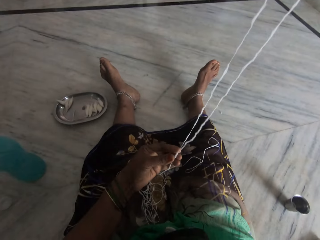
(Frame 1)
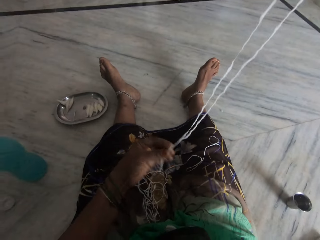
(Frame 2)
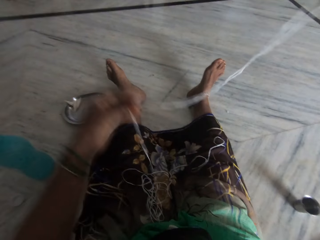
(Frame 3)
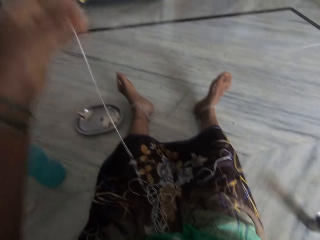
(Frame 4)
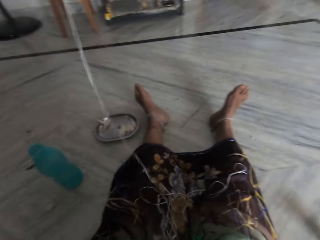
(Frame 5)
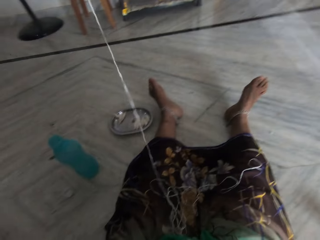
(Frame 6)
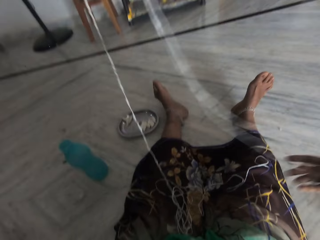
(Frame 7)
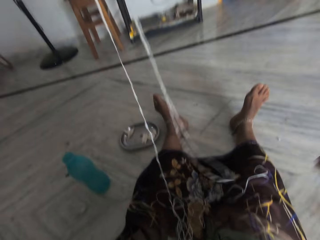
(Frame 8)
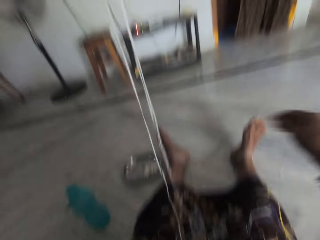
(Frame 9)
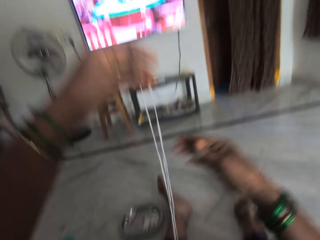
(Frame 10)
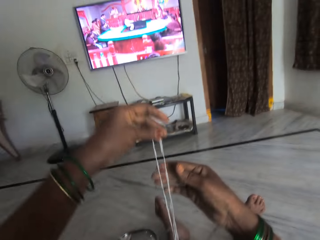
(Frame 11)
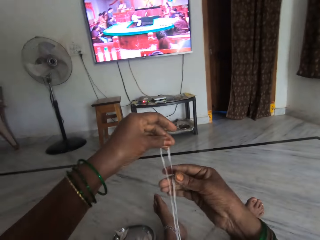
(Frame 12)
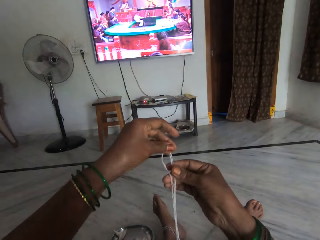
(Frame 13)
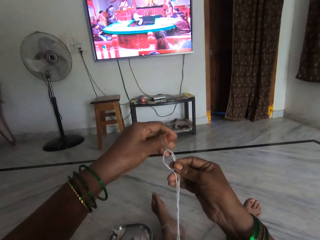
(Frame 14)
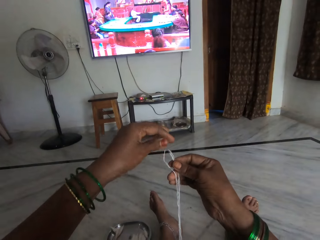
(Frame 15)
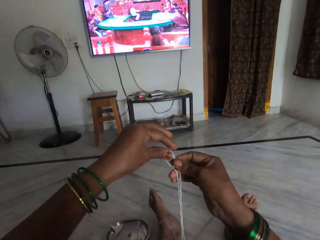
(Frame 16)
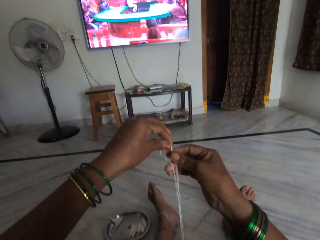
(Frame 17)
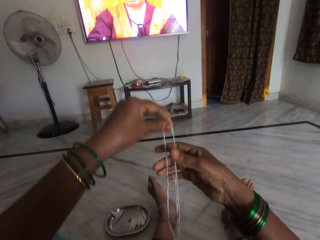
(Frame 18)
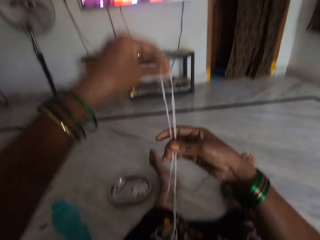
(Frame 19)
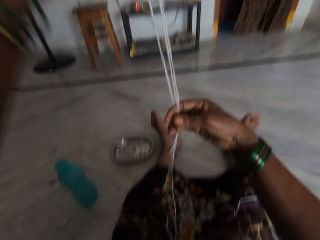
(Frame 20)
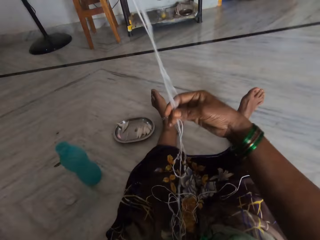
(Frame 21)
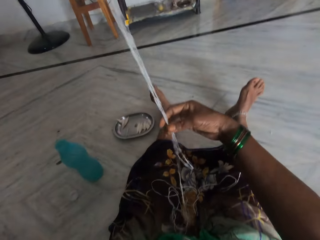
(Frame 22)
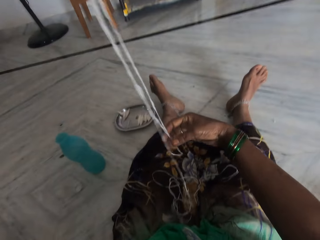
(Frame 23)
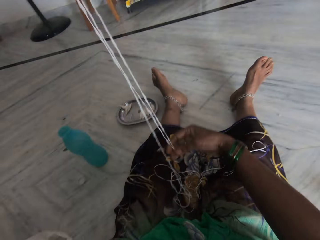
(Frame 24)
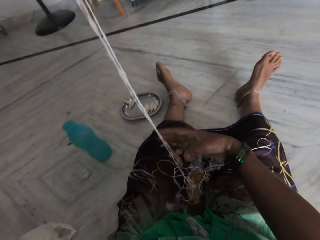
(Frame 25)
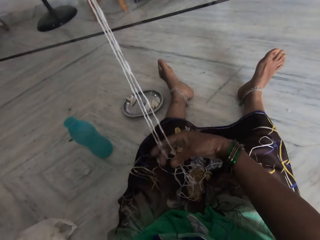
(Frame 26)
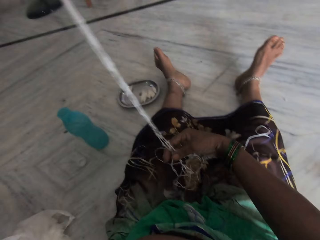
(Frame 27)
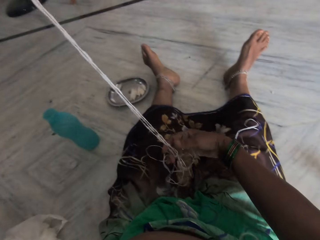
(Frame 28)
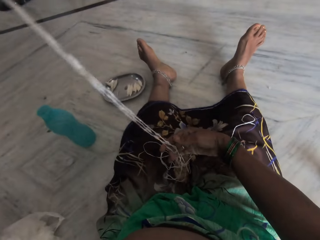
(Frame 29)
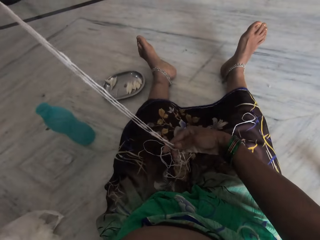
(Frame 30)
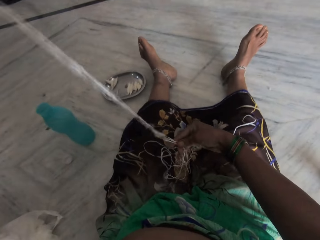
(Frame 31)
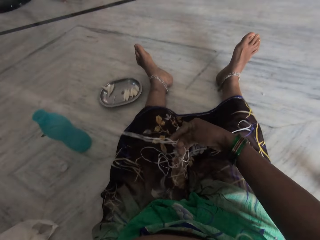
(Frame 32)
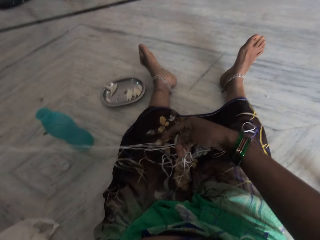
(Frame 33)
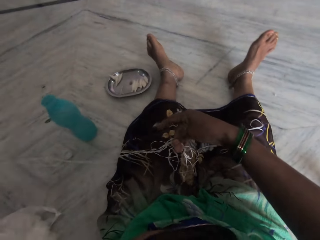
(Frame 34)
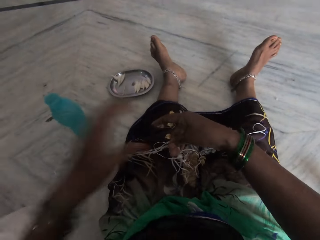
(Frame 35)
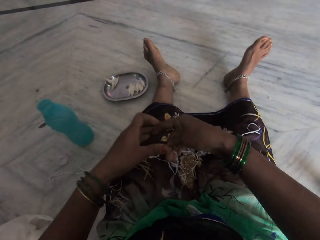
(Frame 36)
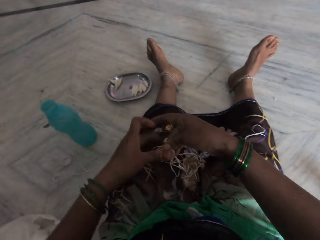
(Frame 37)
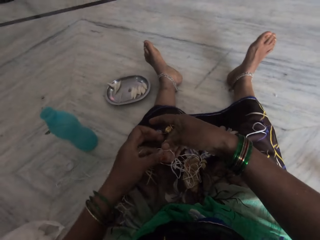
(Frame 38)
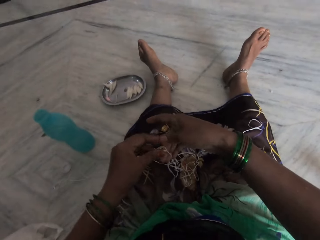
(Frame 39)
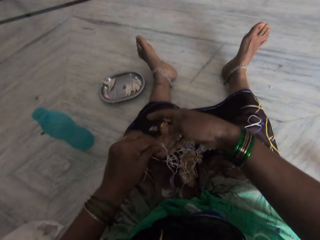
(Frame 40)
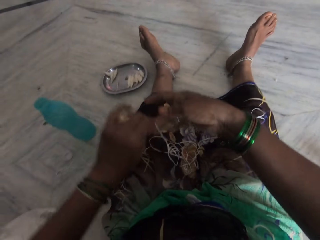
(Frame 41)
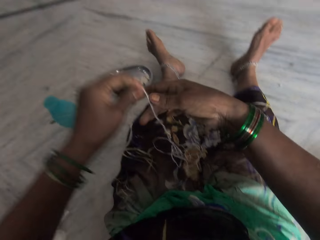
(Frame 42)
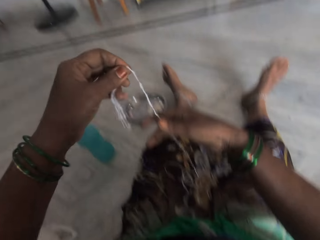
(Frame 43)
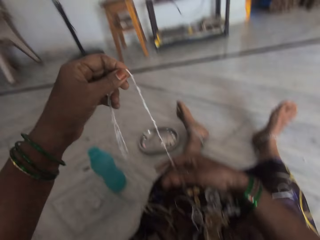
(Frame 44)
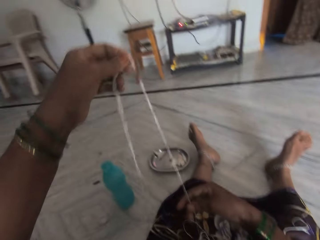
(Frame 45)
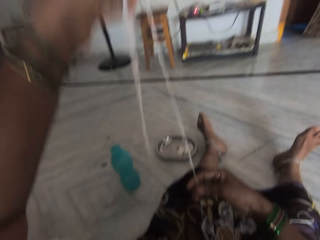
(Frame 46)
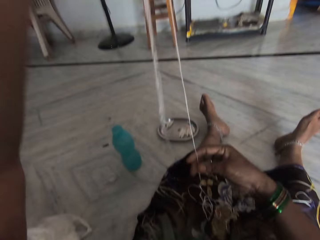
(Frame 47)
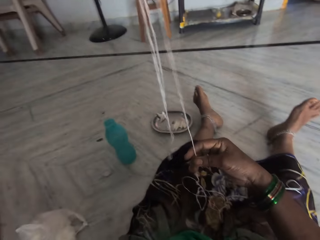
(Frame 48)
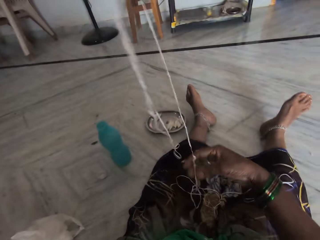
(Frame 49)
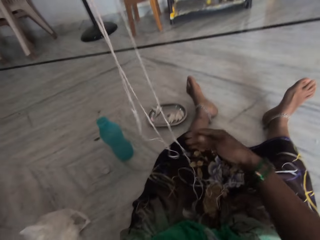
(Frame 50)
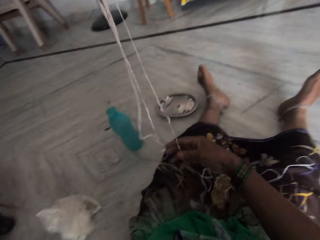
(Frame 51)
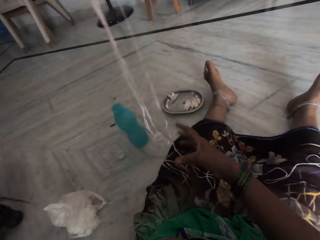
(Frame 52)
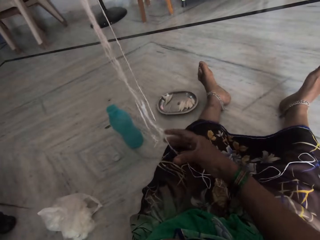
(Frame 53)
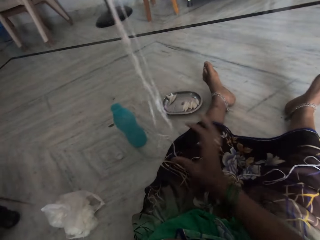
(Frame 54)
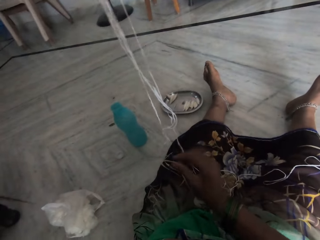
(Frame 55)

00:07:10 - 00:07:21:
The camera wearer folds the cotton. They fold the thread.

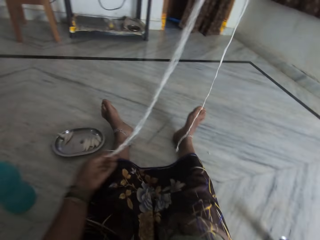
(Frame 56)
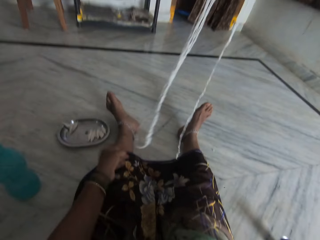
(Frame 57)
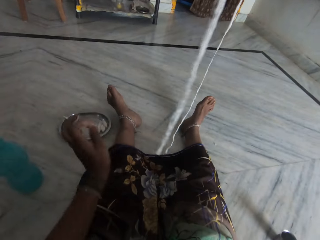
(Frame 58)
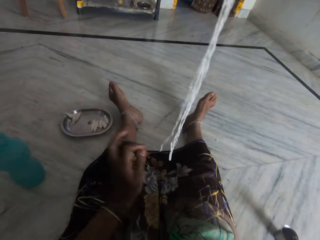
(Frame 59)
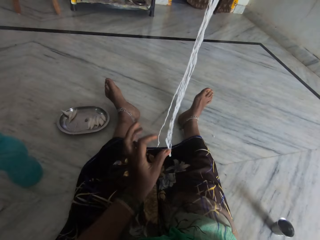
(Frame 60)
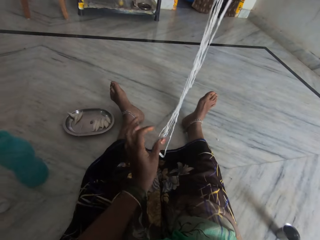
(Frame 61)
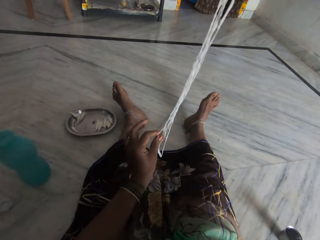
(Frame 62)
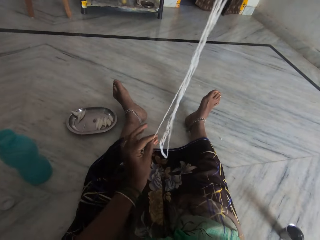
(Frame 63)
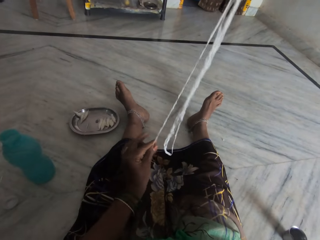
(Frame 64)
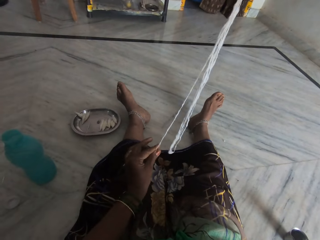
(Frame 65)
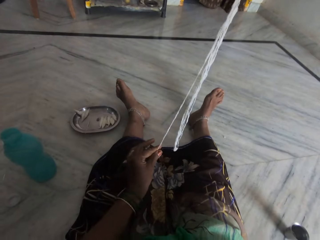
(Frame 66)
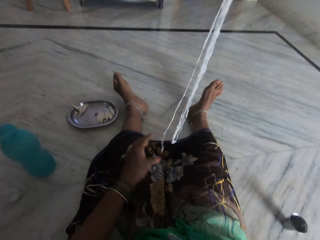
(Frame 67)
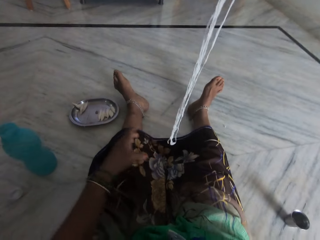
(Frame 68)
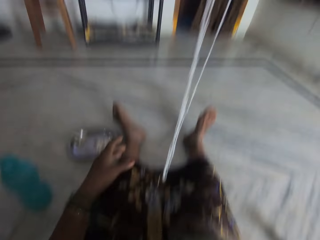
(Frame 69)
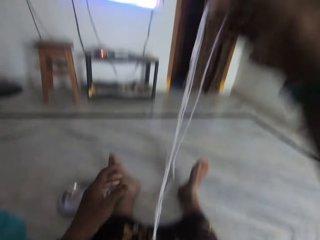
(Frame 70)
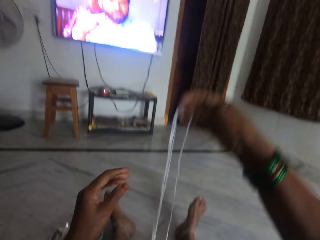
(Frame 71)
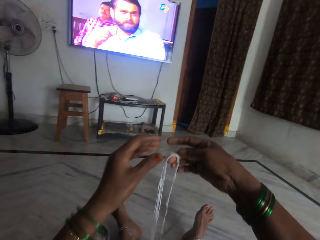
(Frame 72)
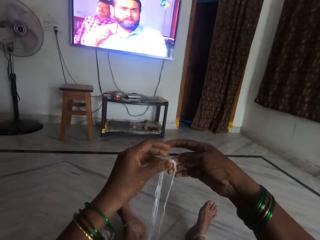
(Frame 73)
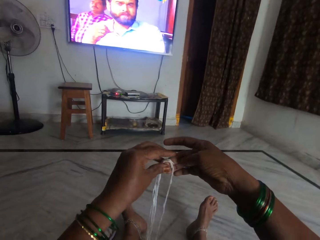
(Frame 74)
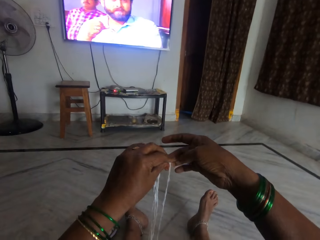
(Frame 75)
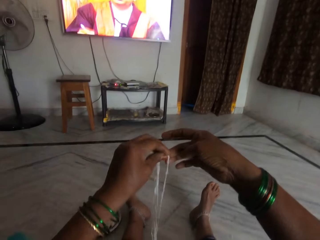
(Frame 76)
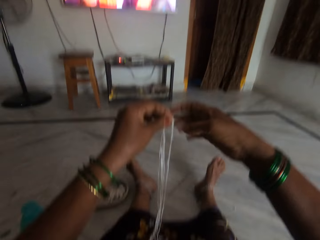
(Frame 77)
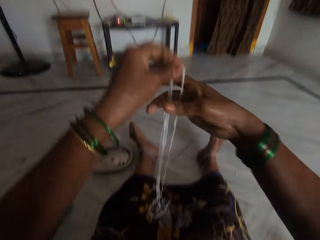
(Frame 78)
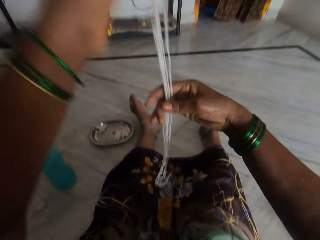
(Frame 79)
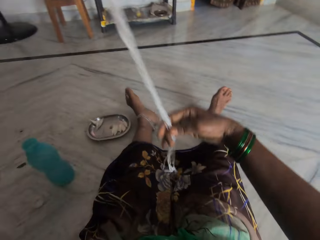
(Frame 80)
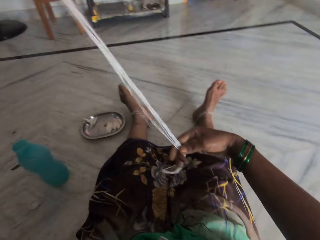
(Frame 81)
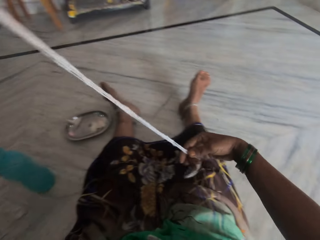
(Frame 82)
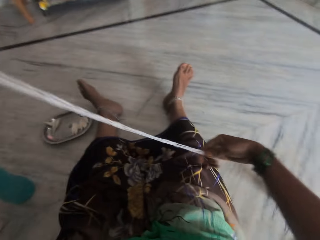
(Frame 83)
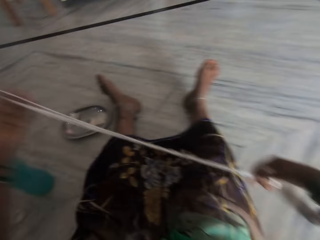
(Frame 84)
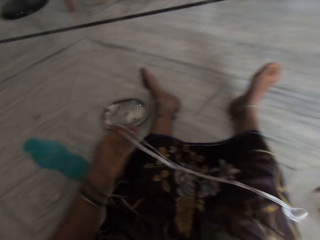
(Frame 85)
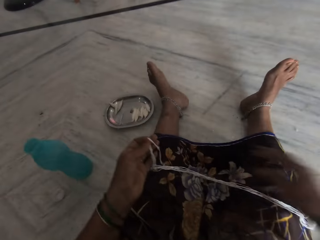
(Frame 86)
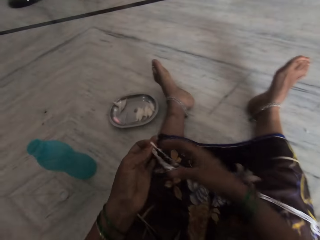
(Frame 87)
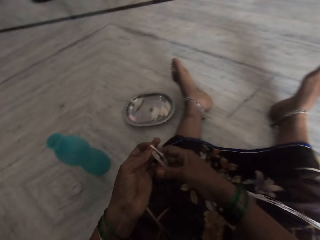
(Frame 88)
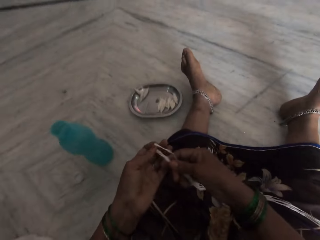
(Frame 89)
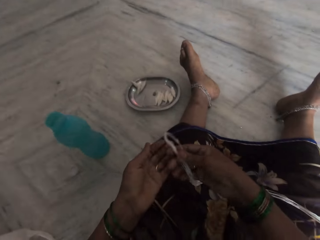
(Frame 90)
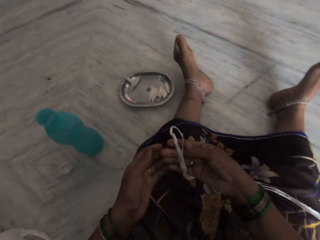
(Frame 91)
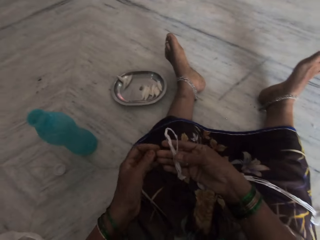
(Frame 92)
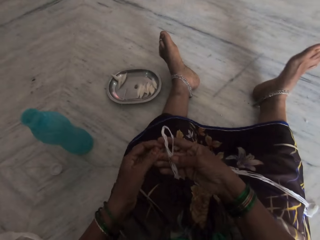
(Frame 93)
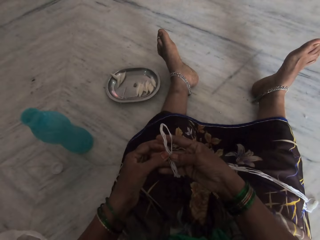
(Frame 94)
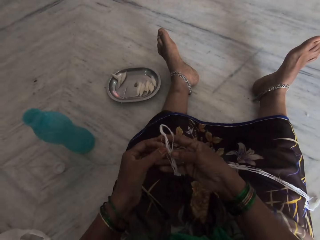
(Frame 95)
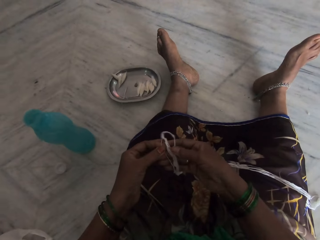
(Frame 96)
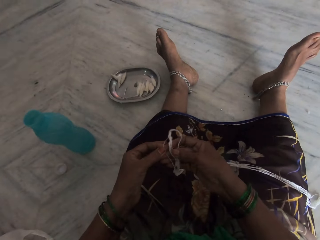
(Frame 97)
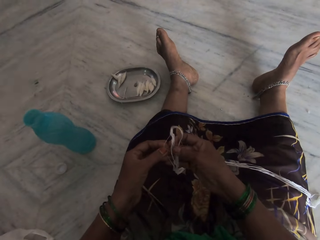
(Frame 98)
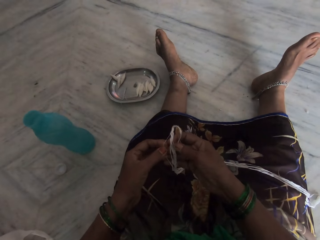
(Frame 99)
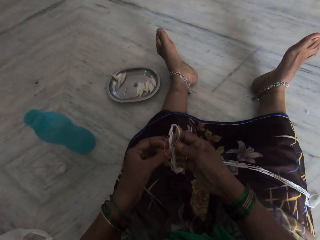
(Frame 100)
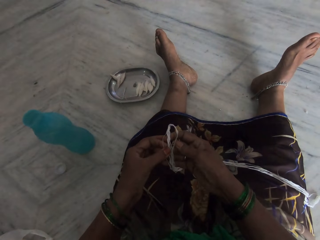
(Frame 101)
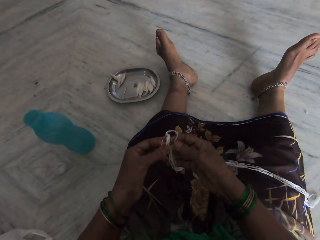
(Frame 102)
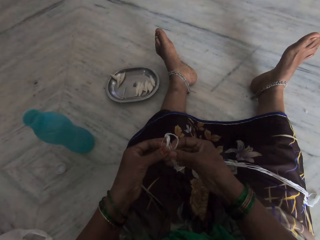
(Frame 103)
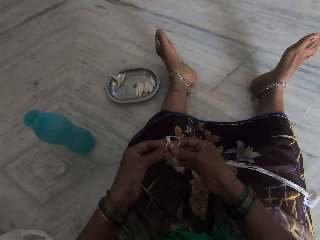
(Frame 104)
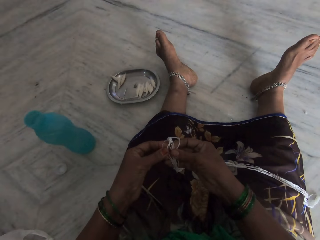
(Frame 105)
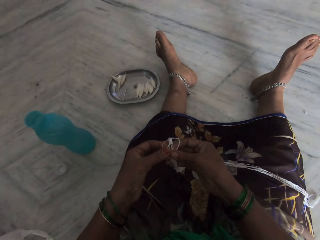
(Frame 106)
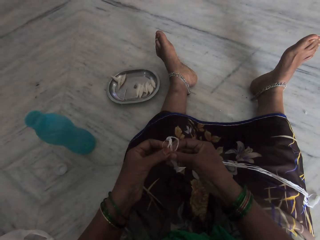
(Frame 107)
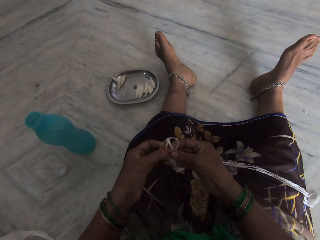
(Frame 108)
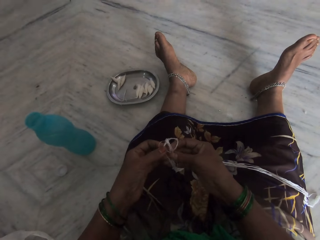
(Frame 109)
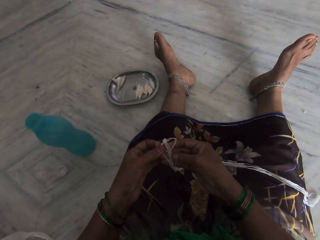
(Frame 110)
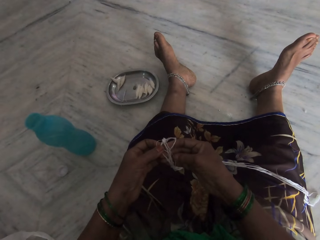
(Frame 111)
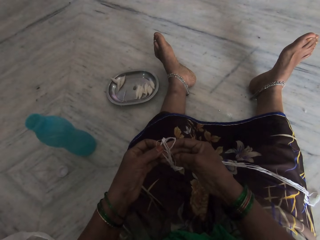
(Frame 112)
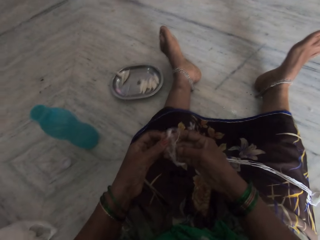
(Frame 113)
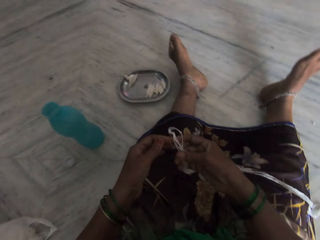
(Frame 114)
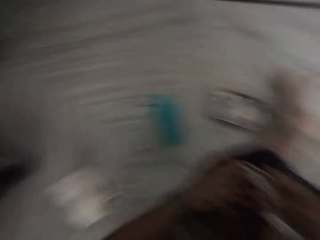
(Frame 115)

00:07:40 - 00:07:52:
The camera wearer pulls the thread. She lays the thread on her lap. She touches the cotton.
